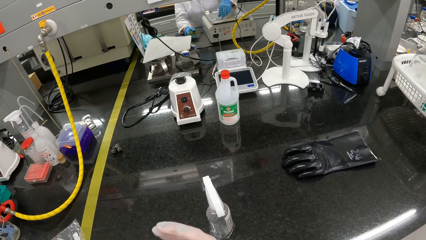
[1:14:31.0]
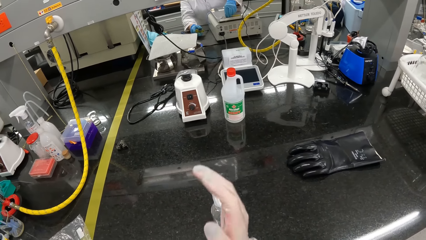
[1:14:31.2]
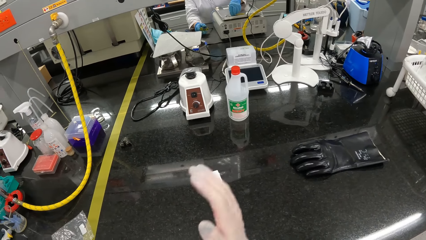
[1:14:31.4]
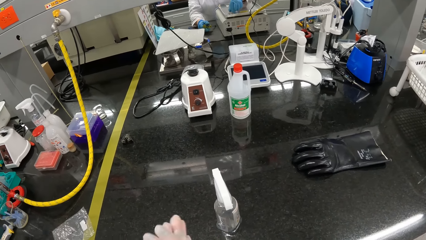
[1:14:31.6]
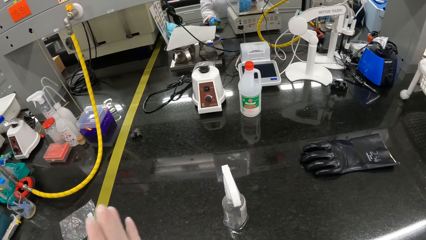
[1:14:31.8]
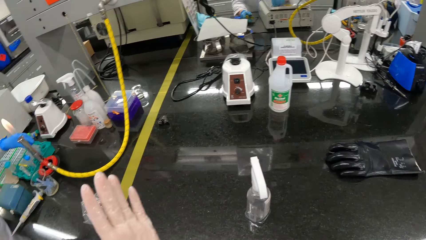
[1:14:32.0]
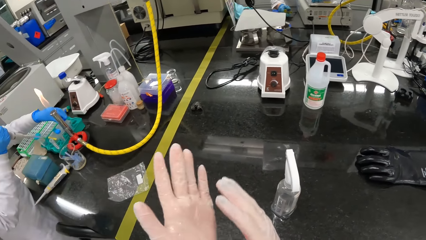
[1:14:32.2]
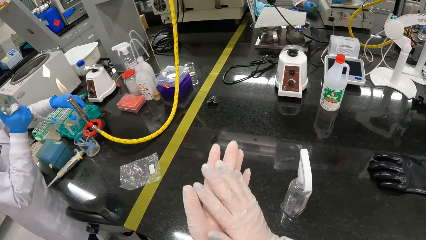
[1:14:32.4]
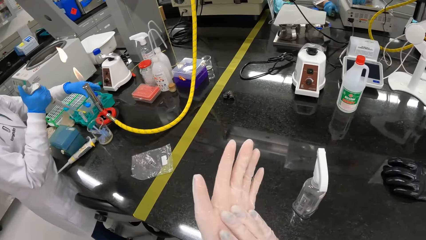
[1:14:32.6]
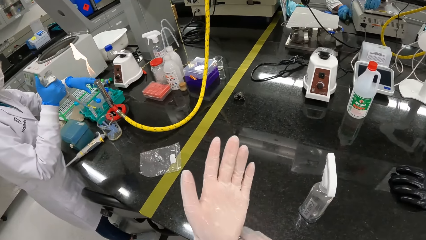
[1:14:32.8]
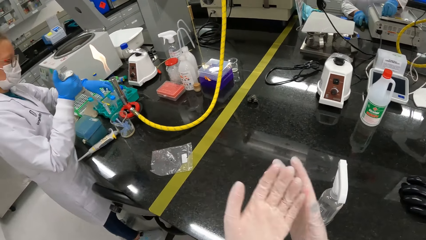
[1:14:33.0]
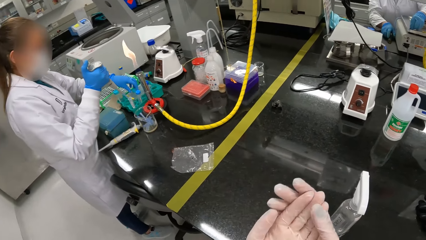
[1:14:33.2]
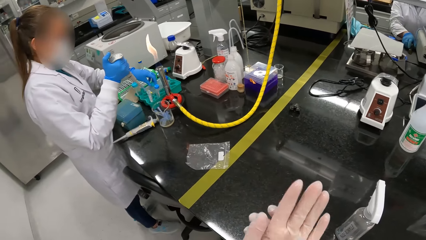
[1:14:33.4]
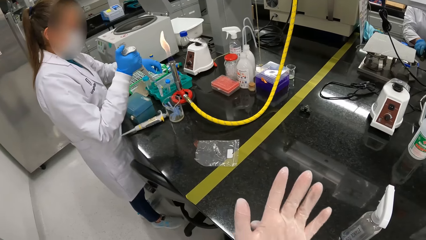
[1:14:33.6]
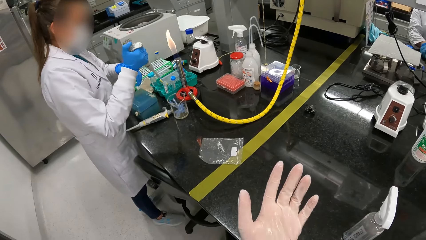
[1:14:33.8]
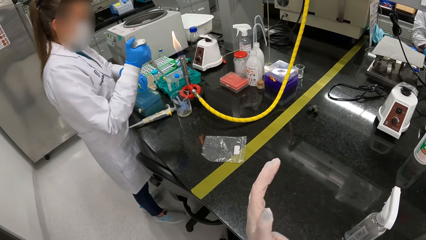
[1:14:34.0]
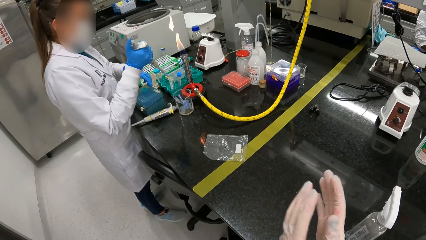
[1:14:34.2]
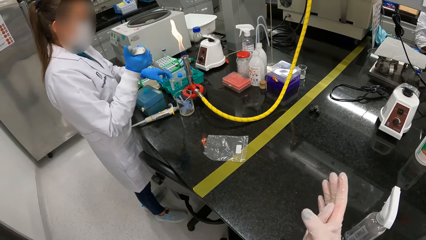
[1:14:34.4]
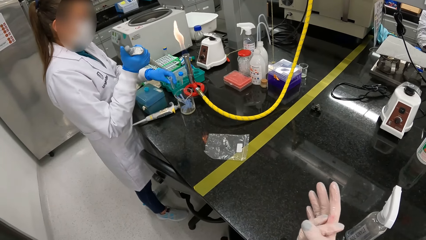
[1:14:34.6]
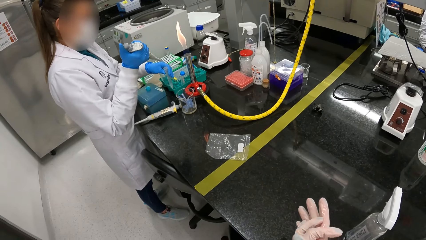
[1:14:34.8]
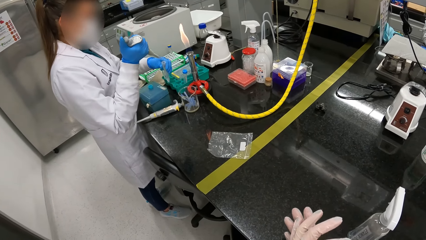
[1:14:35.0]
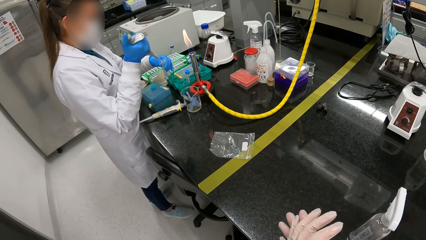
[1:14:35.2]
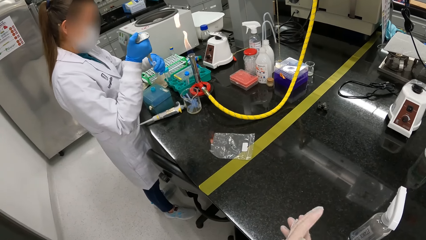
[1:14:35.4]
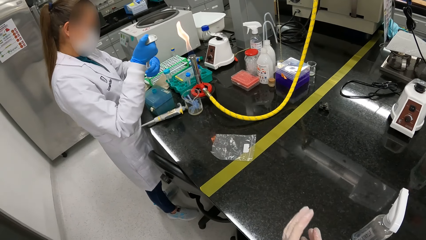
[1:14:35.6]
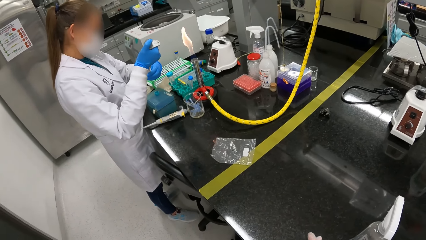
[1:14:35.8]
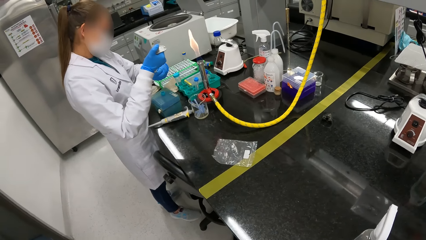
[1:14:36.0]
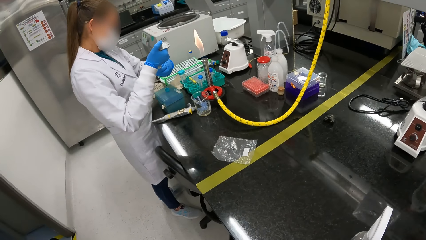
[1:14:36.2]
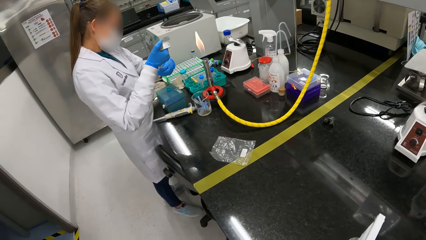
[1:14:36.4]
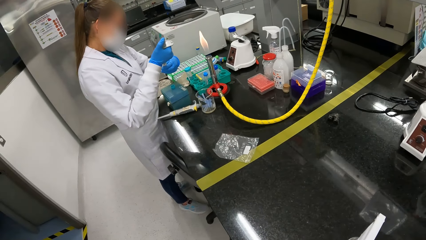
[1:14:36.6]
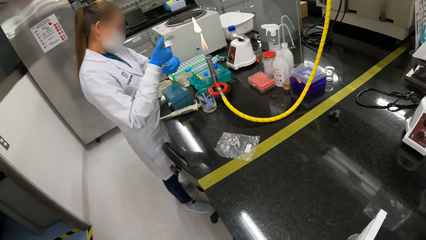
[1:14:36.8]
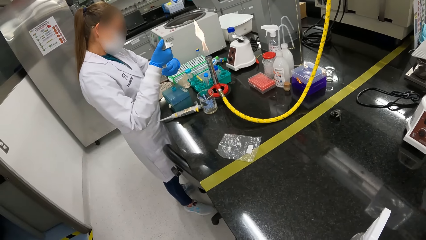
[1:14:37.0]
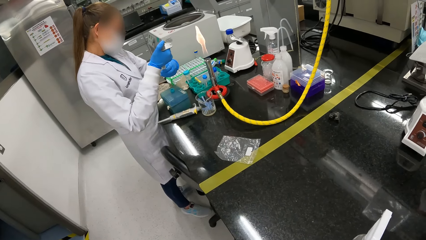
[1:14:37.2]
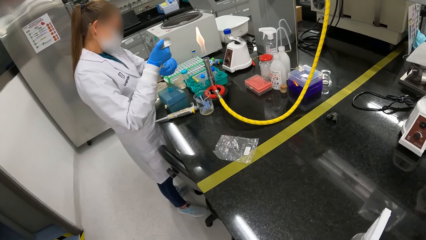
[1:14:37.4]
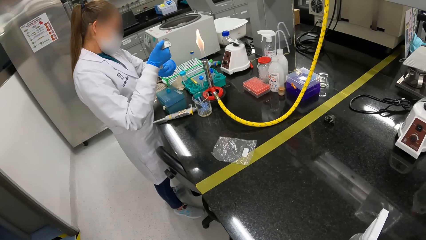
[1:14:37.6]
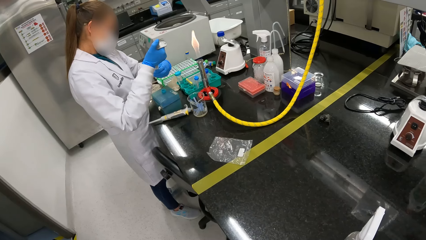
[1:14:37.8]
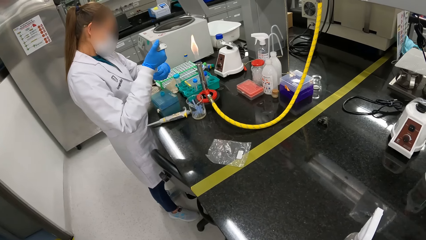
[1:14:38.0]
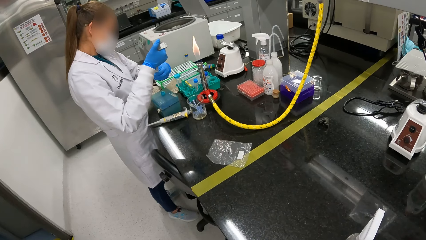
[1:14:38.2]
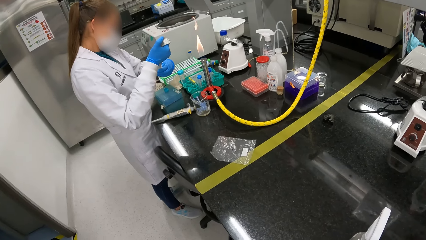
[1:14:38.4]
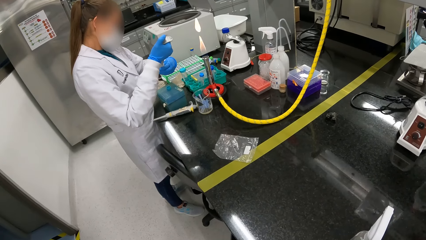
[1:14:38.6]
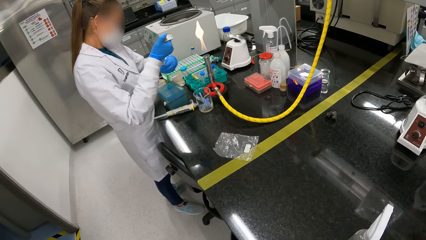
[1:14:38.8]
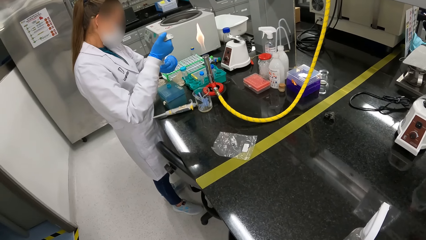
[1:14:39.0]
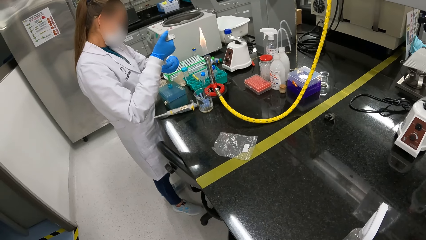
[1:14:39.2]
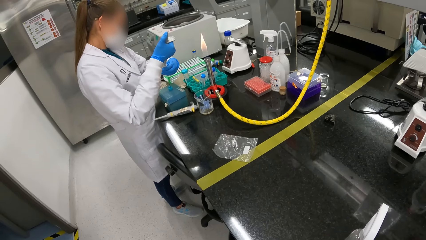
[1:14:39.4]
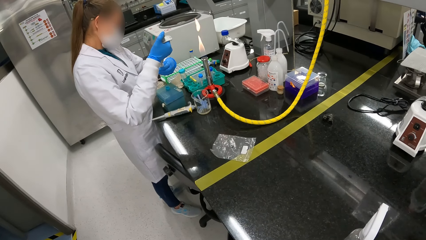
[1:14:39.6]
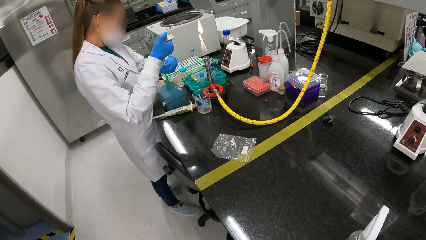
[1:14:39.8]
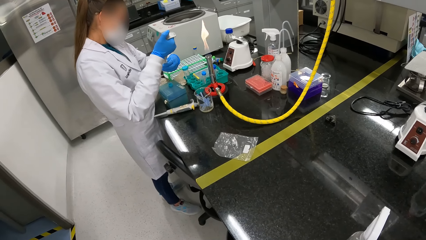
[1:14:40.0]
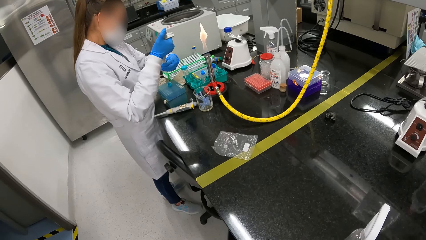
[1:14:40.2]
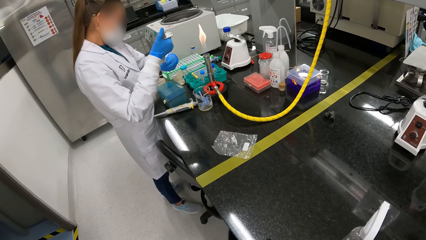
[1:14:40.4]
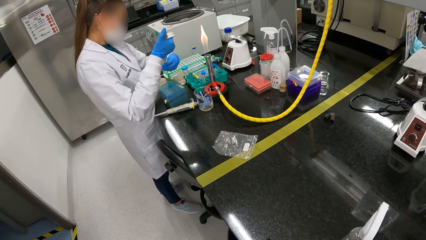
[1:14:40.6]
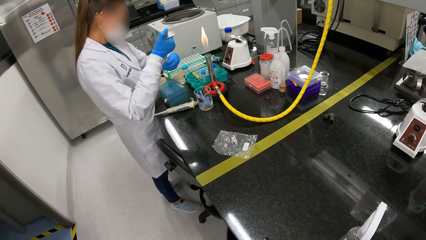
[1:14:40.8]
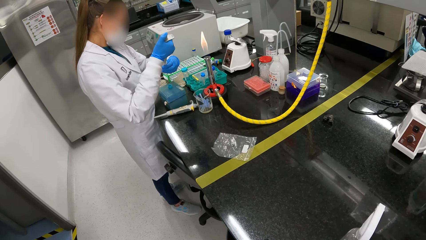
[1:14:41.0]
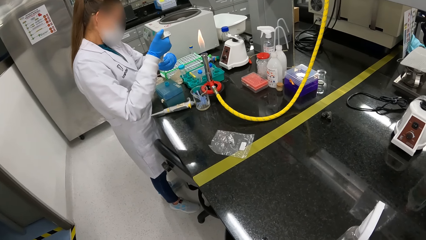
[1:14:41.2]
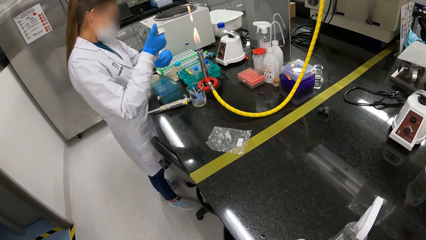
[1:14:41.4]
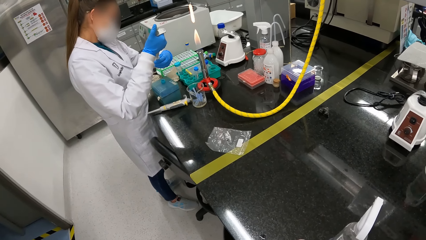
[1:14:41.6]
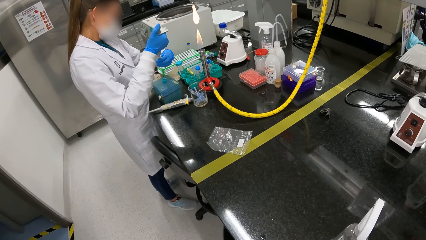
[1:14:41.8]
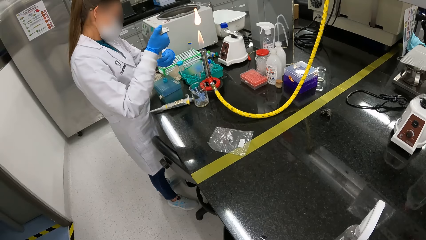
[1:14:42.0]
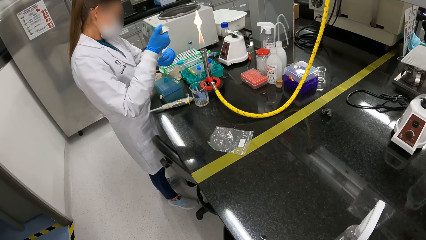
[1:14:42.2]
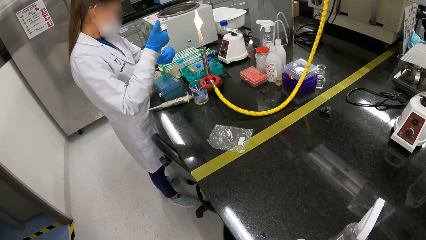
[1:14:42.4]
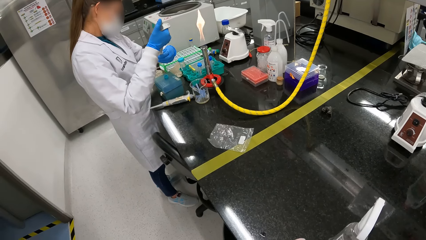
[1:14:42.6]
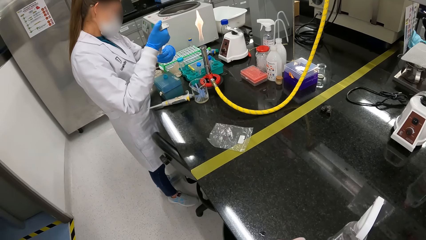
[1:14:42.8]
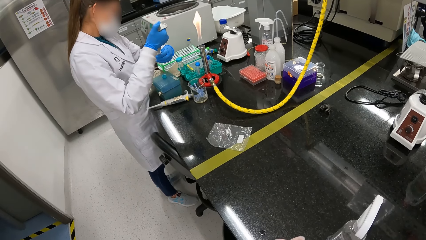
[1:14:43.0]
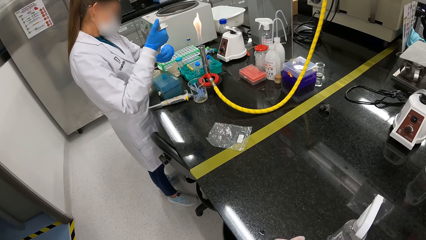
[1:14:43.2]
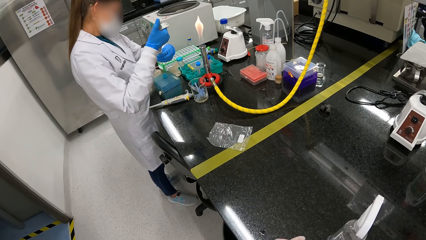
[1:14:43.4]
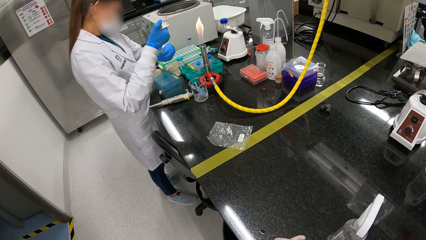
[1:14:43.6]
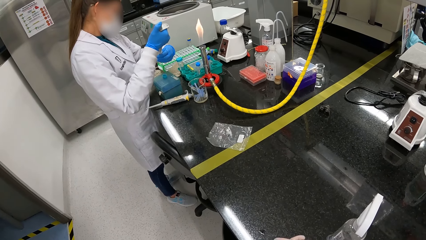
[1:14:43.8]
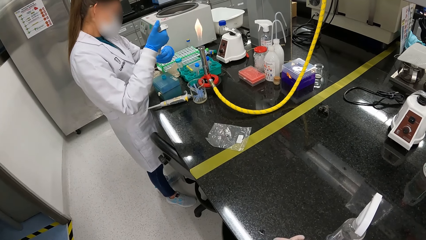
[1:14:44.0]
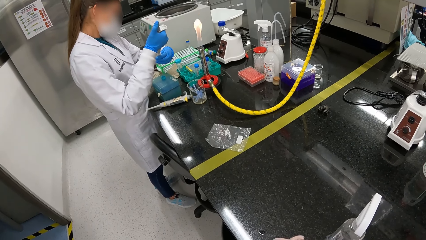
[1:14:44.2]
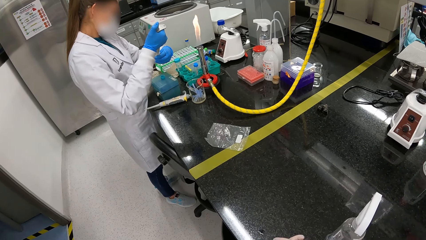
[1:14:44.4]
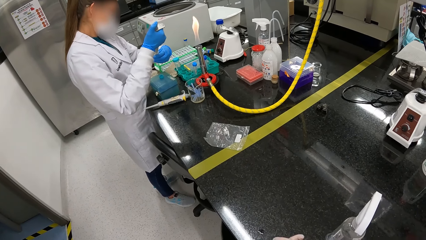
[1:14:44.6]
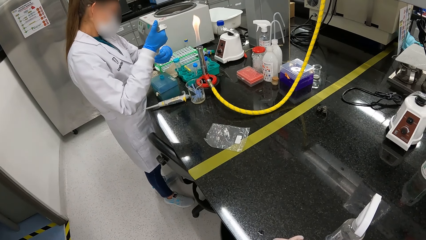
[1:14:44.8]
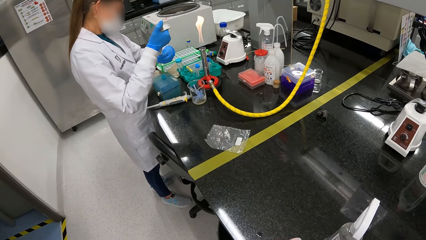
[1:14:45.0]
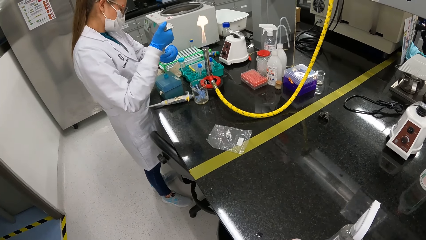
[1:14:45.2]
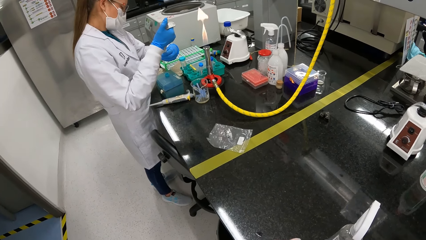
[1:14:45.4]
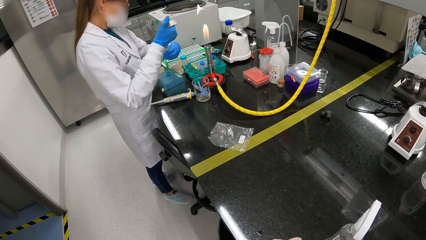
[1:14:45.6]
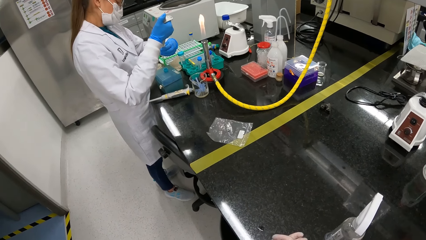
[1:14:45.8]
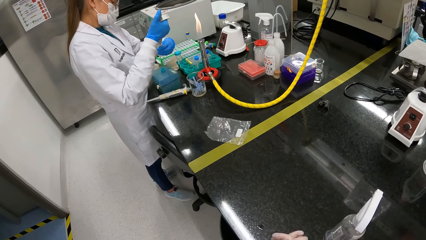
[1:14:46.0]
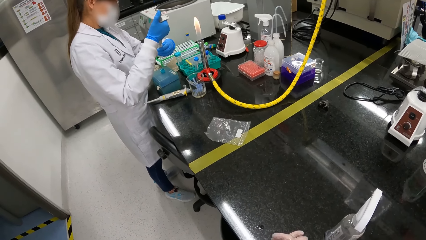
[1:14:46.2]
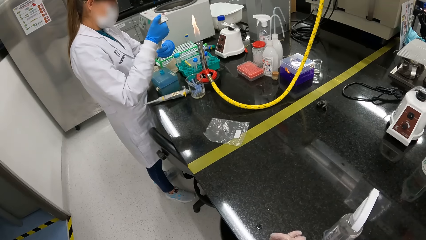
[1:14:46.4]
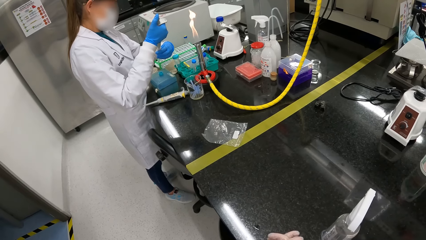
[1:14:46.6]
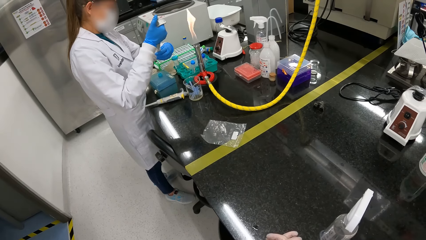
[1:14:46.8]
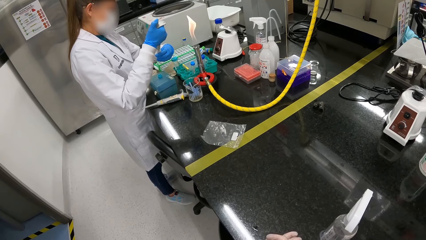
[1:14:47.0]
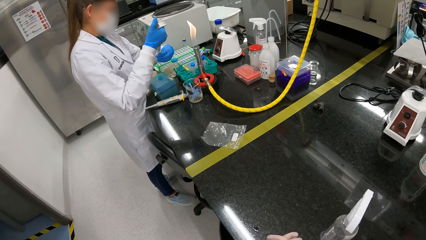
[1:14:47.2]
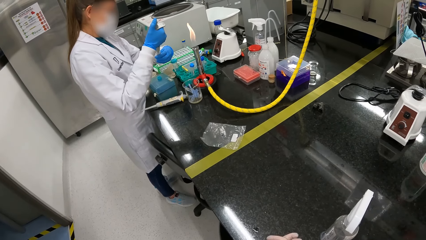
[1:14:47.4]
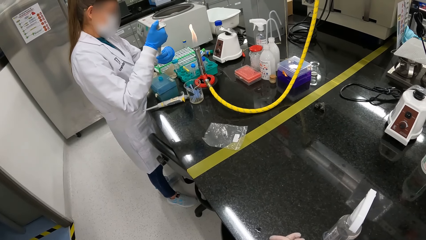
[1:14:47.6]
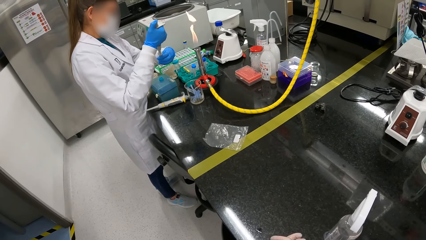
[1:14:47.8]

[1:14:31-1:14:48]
The woman picks a lid from a test tube rack with her left hand. The woman places the lid on the test tube rack with her left hand. The woman picks a test tube from the laboratory cabinet with her left hand. The woman releases the reagent in the micropipette into the test tube with her right hand. The camera wearer stares at the woman. The woman presses something inside the test tube.
